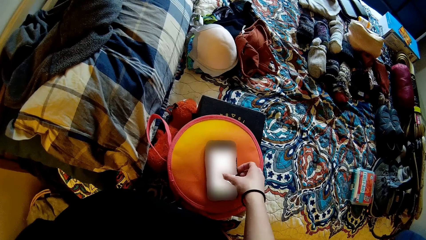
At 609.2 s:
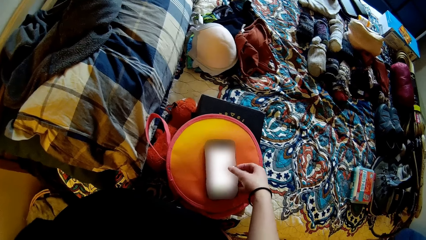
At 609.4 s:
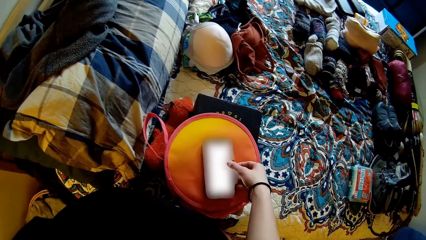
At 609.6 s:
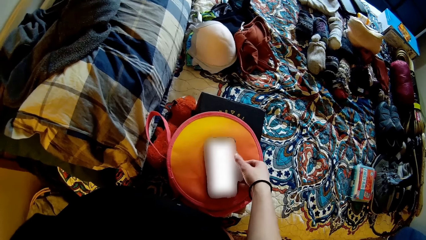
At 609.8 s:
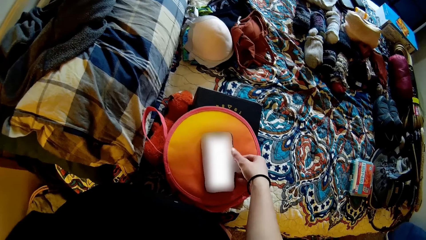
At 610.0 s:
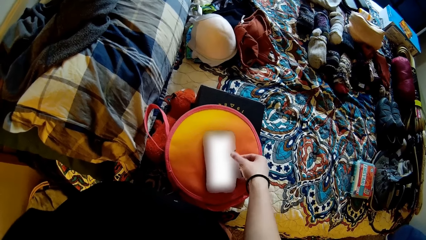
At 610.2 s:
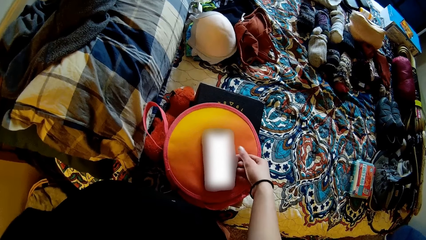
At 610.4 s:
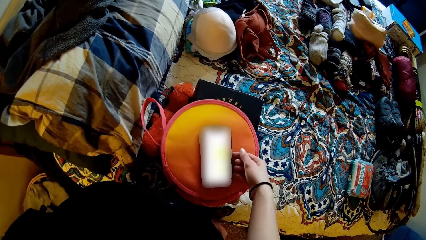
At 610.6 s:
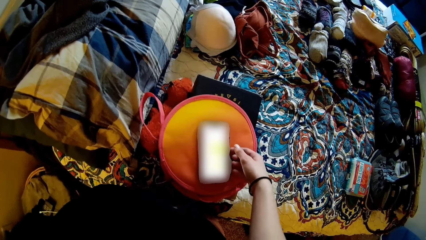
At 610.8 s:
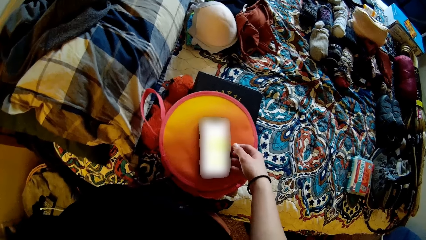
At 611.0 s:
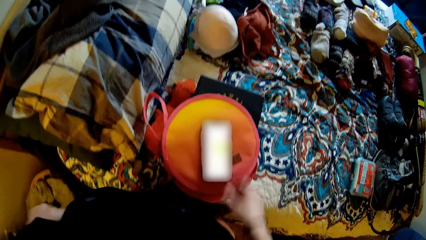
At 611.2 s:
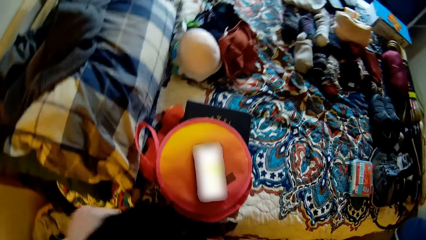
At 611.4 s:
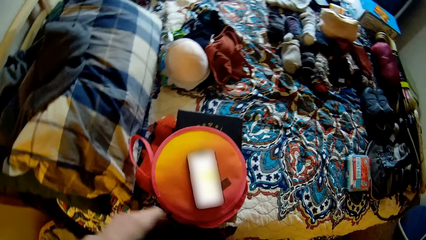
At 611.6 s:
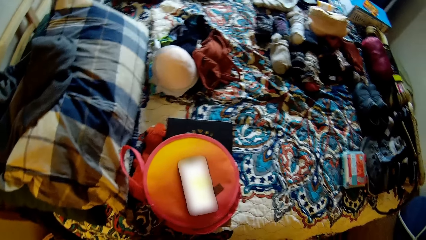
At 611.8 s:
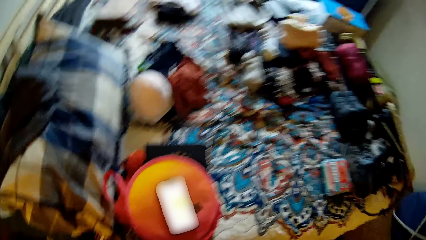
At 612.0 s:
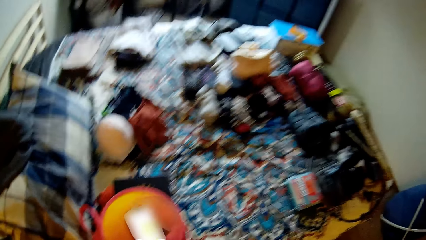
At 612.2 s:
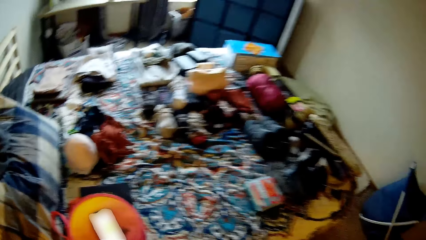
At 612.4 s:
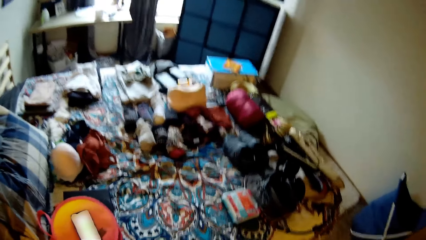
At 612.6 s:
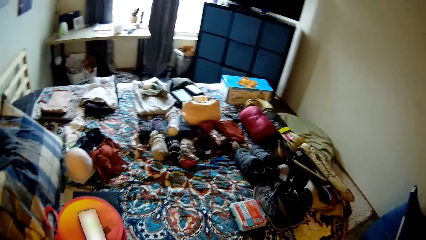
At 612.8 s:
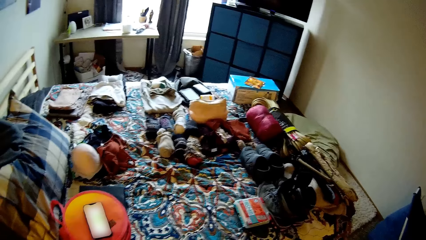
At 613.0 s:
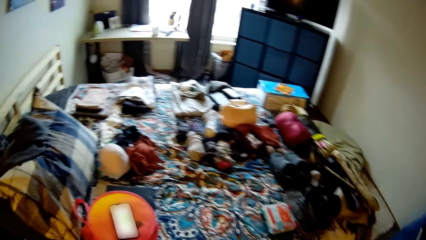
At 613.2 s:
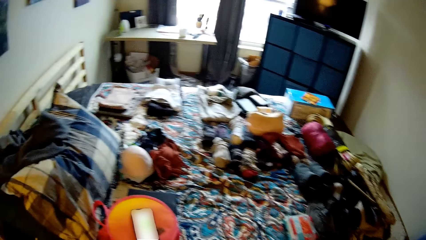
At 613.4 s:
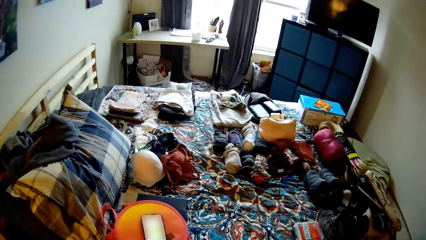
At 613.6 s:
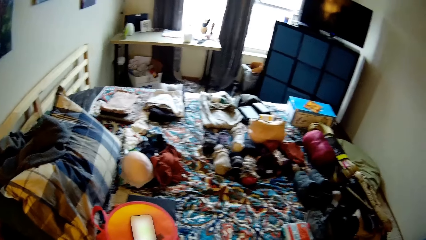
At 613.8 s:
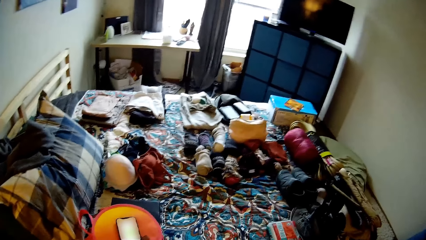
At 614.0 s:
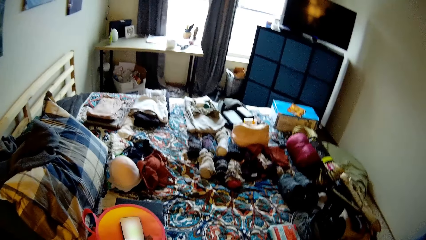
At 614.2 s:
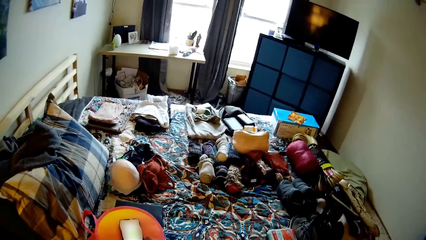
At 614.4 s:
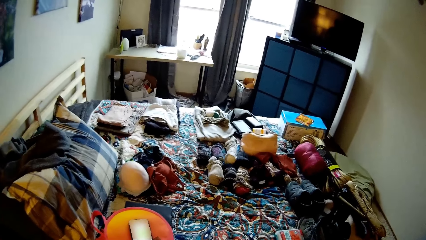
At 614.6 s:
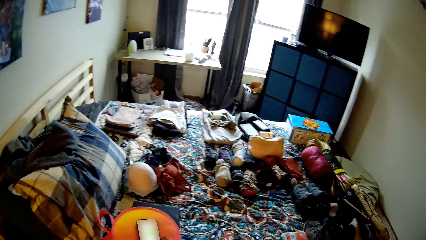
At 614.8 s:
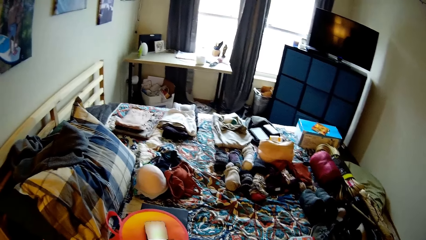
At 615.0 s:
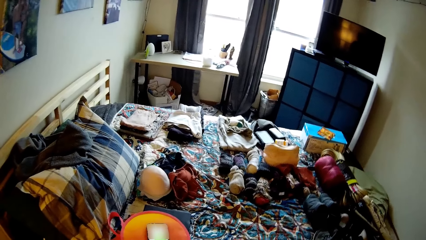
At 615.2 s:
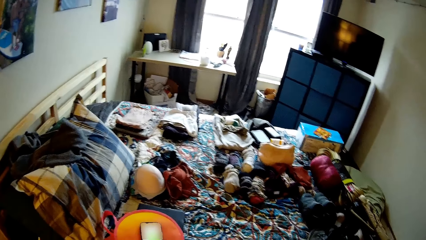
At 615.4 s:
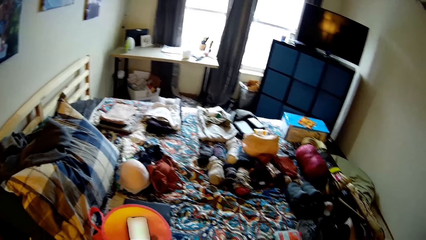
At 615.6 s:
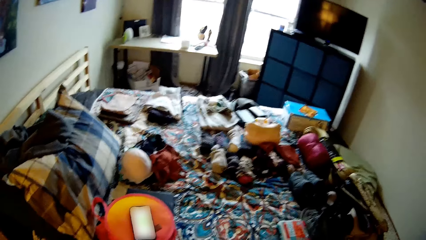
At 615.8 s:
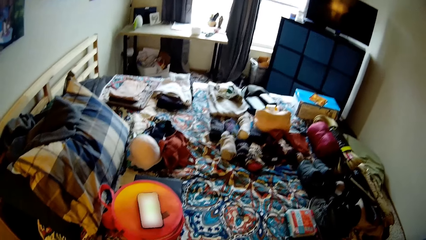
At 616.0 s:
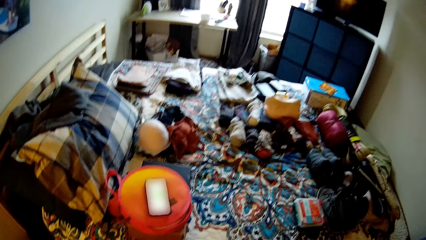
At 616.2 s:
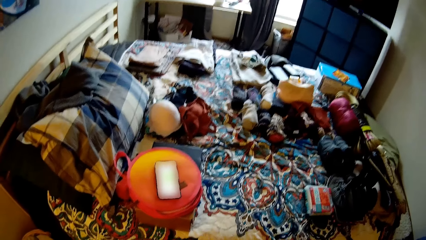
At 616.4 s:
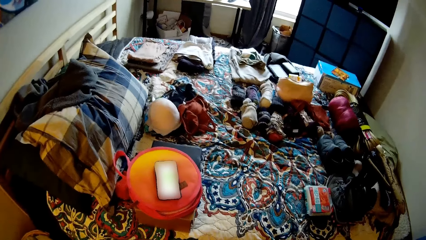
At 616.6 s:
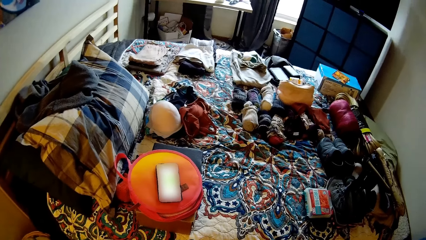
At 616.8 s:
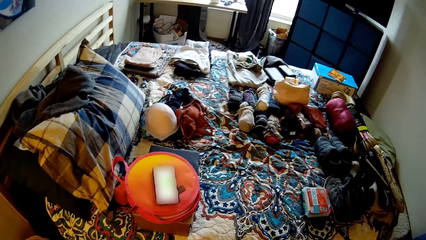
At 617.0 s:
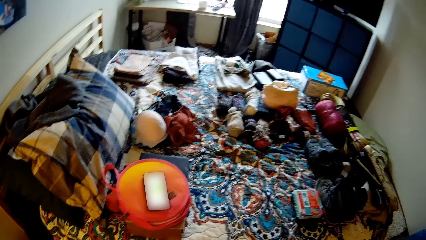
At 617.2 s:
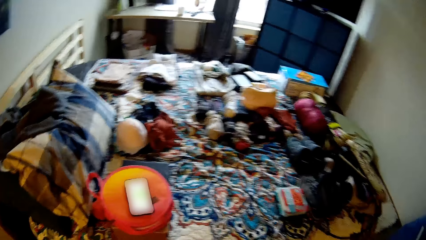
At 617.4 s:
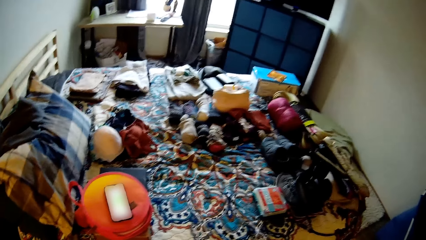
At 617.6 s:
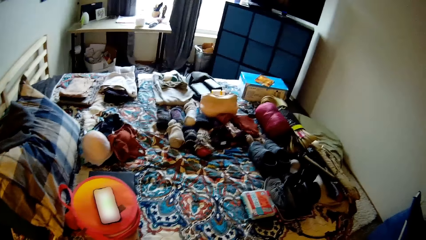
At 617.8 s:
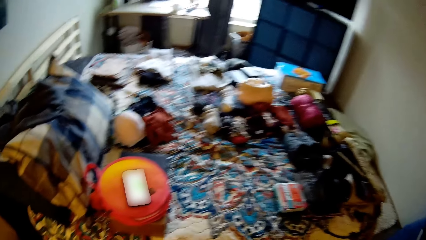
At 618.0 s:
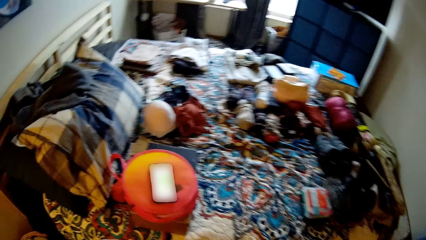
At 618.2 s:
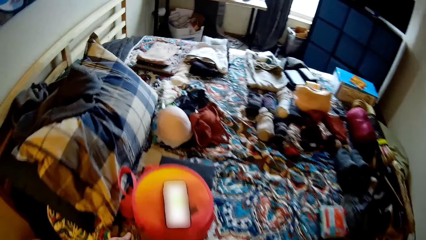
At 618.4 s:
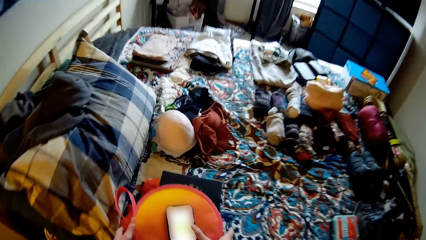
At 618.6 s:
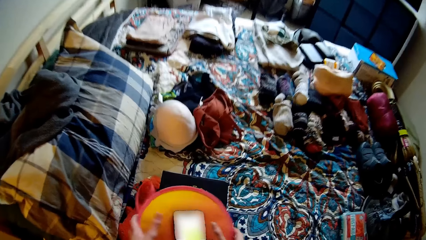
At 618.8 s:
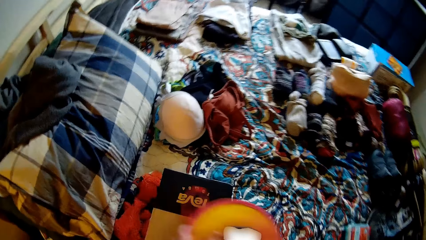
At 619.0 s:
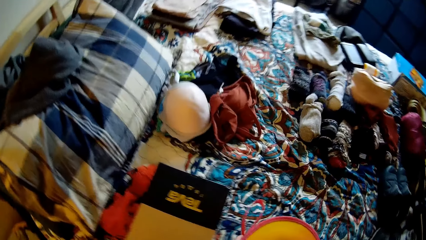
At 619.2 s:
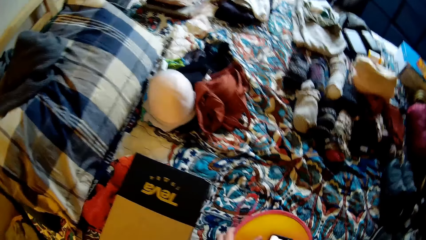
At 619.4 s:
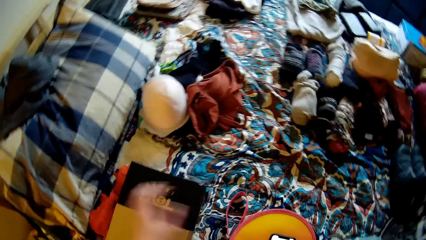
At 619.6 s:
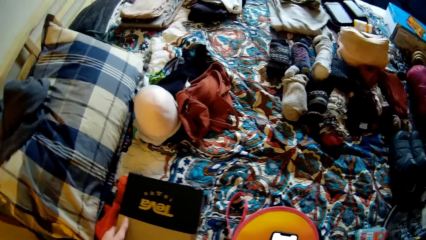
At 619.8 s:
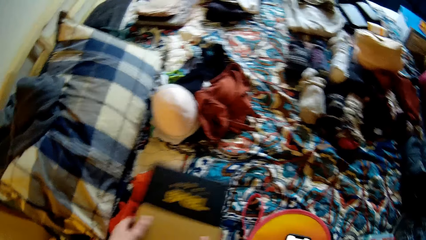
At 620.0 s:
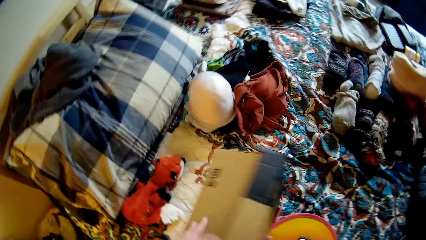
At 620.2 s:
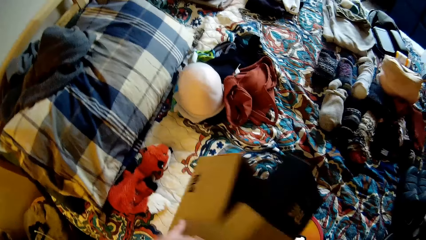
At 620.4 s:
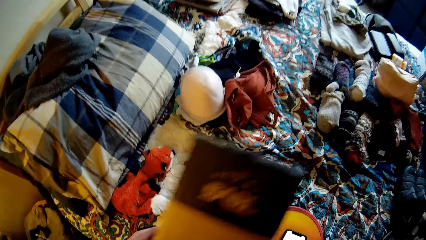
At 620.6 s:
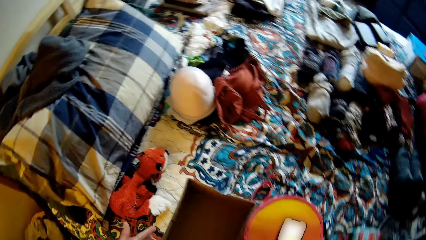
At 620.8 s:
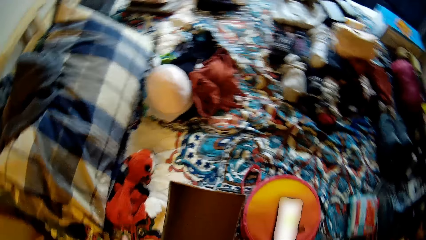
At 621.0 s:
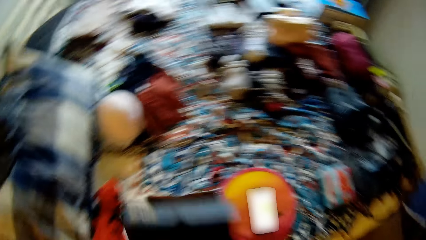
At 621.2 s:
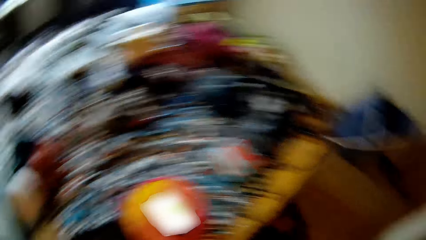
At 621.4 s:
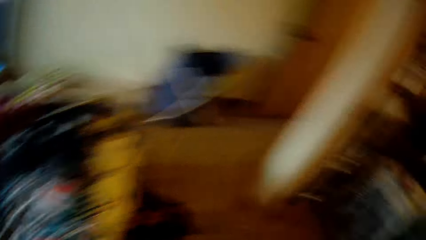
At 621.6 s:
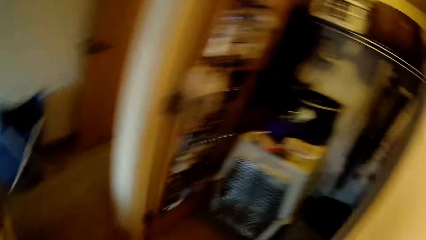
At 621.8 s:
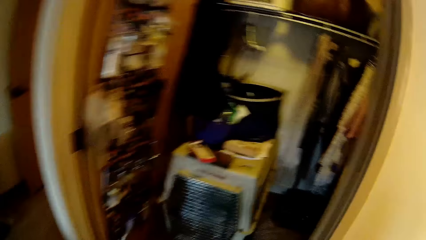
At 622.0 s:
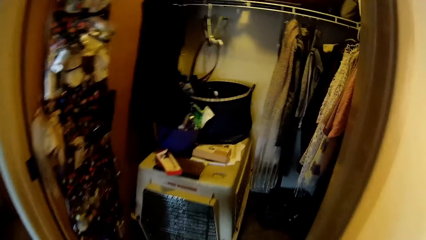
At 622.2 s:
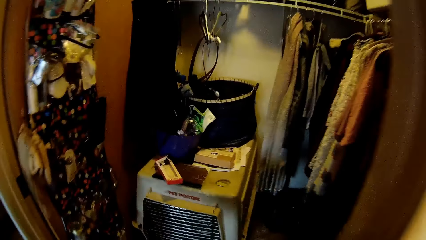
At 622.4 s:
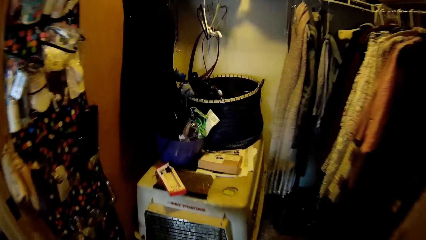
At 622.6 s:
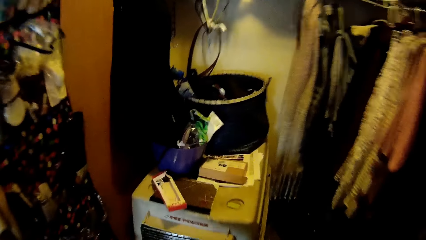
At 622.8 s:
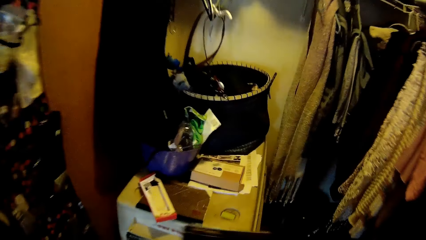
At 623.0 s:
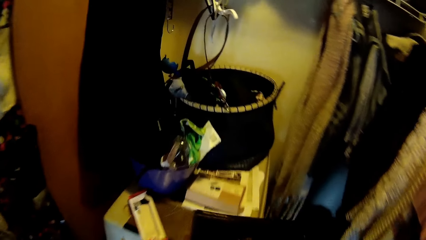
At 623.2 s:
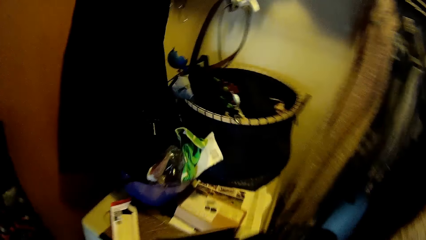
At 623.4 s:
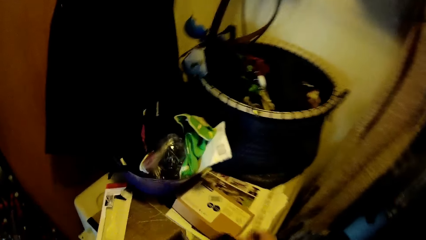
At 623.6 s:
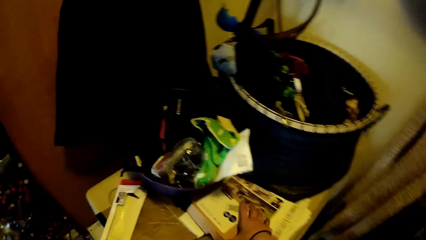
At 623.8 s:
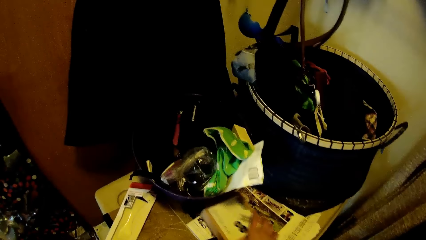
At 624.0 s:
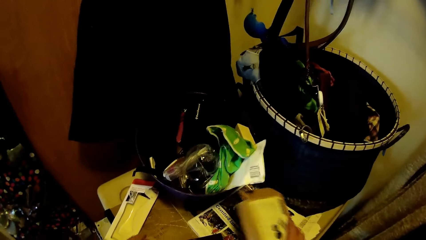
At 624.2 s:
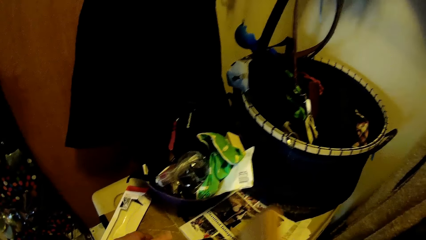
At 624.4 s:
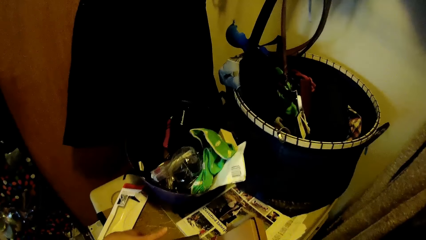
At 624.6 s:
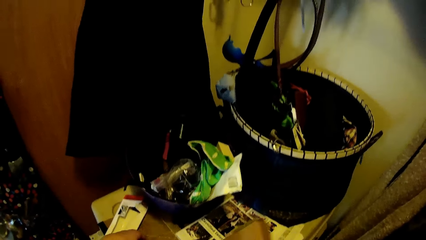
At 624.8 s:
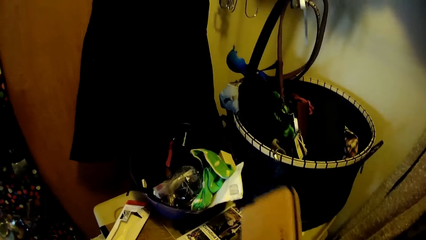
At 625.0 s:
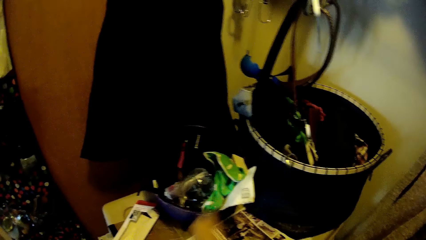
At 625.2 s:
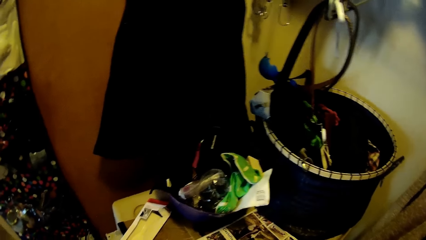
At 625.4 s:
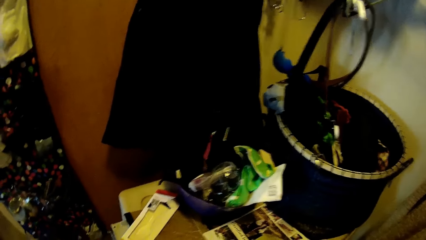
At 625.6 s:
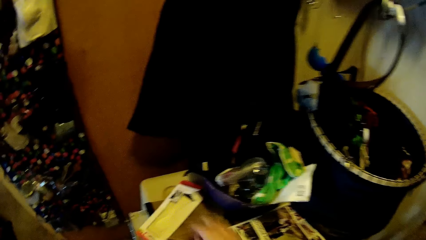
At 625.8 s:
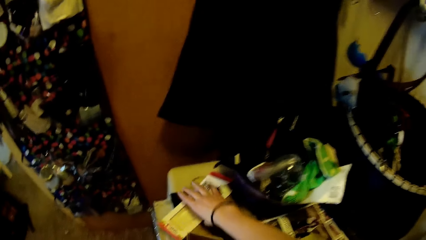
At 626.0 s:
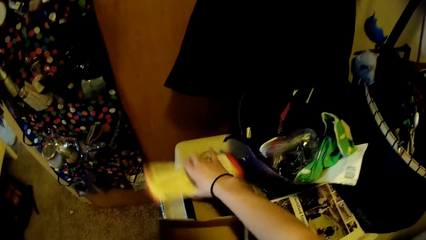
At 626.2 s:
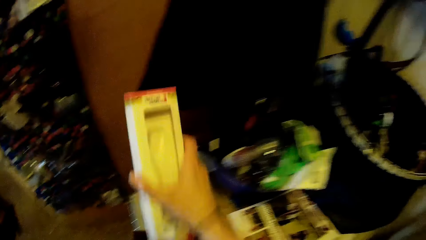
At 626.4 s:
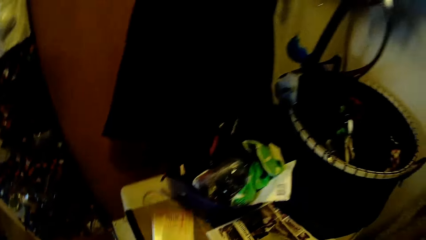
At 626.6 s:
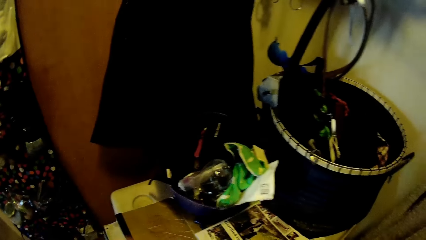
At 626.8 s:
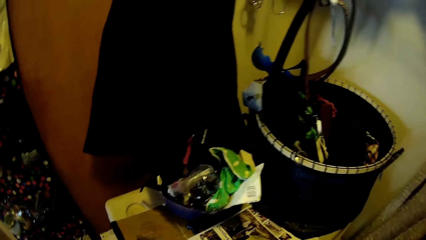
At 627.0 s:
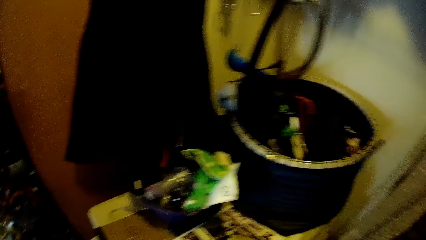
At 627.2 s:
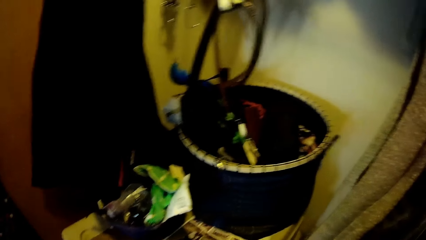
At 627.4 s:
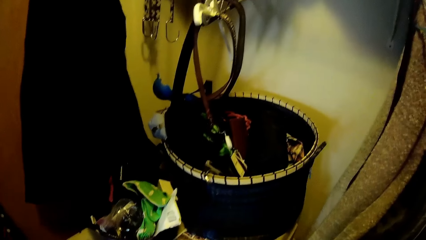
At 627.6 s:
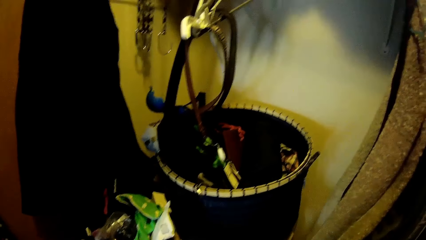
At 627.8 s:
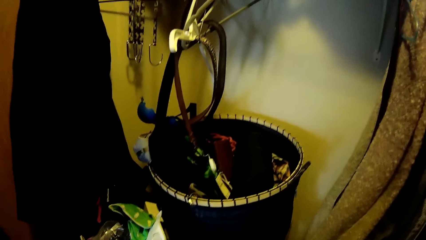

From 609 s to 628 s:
The camera wearer touches a phone. They turn around the room. They move the bag on the bed. They pick a pouch. They pick a box and open the box from the bed. They turn to the closet in the bedroom. They walk into the closet. They pick up a small box from a table in the closet. They pick up another box from the table in the closet.
